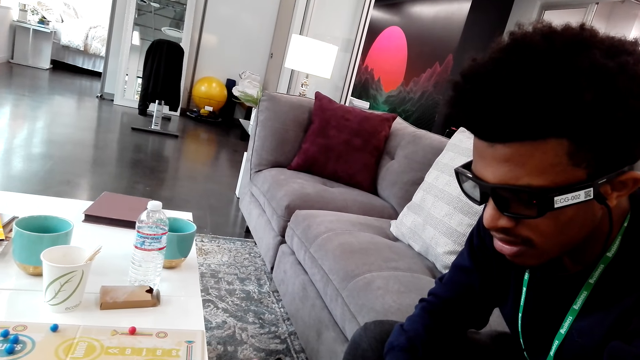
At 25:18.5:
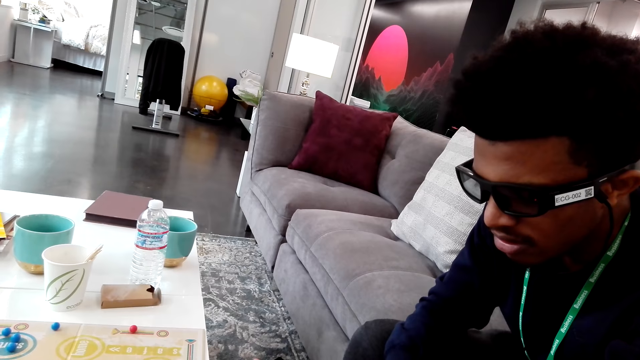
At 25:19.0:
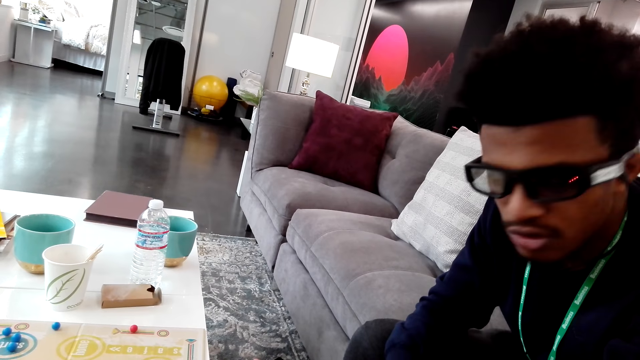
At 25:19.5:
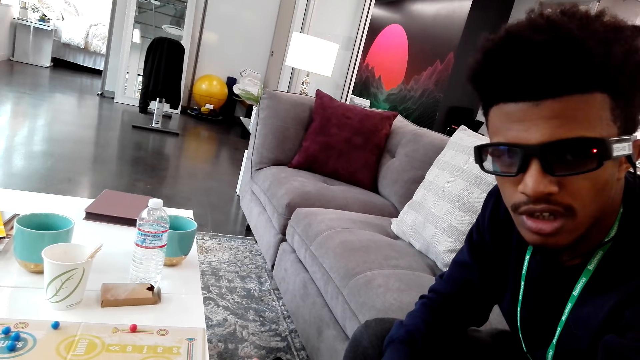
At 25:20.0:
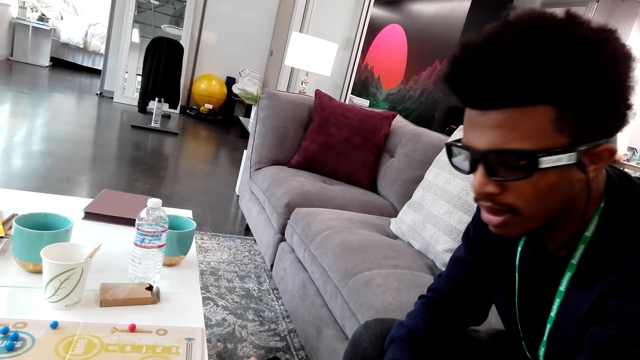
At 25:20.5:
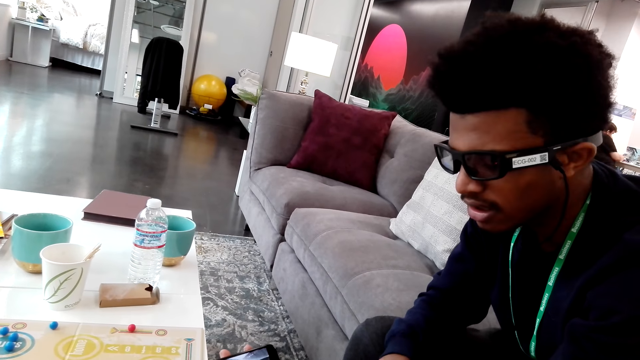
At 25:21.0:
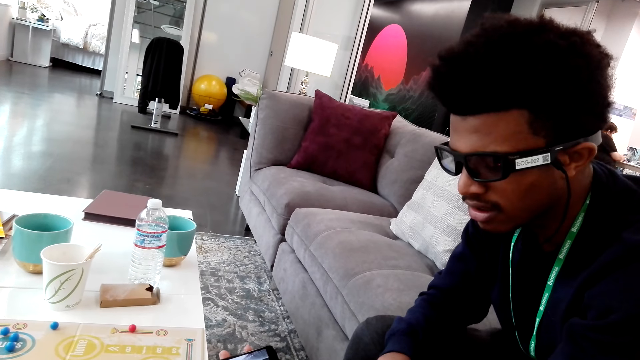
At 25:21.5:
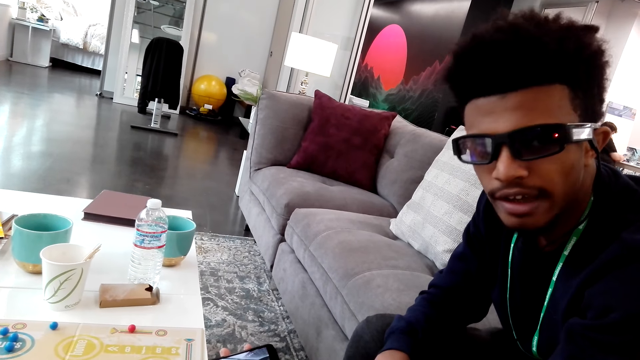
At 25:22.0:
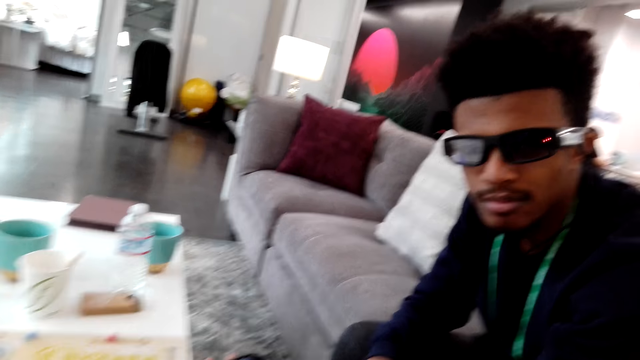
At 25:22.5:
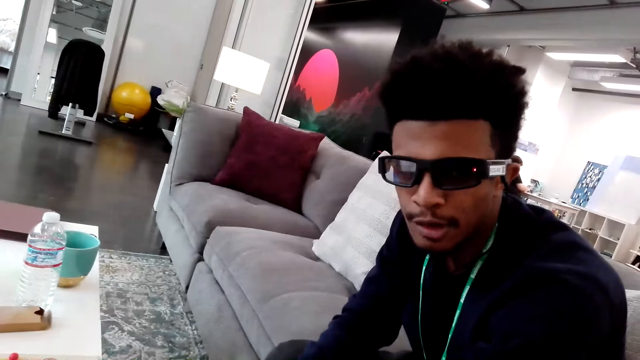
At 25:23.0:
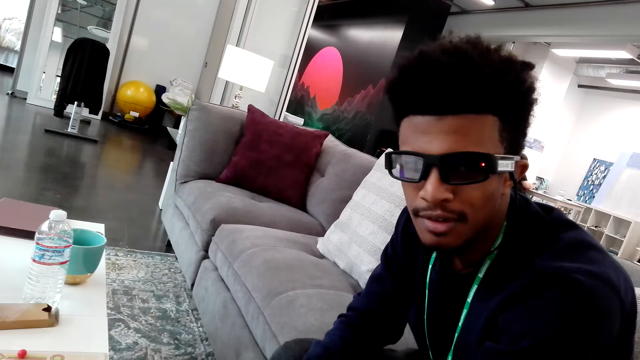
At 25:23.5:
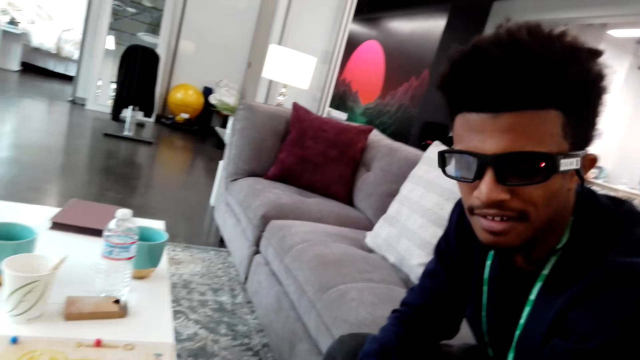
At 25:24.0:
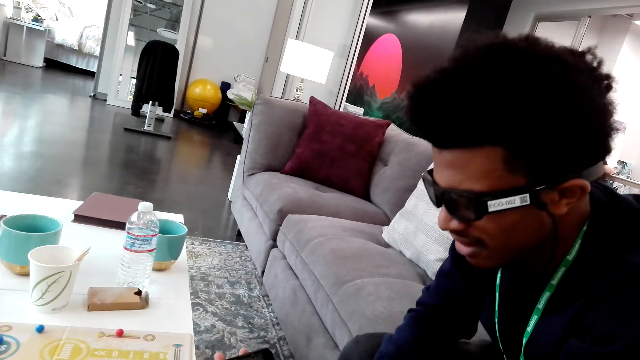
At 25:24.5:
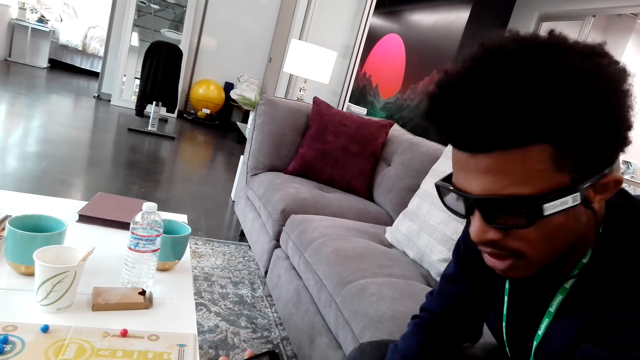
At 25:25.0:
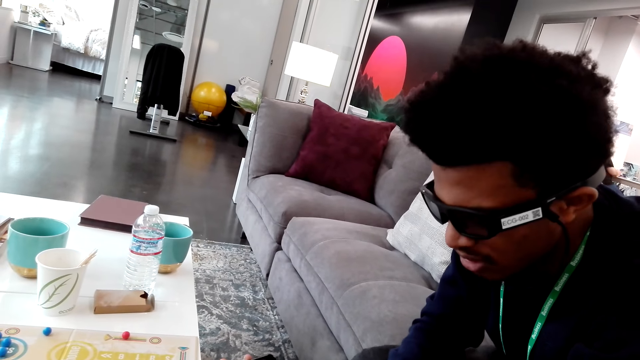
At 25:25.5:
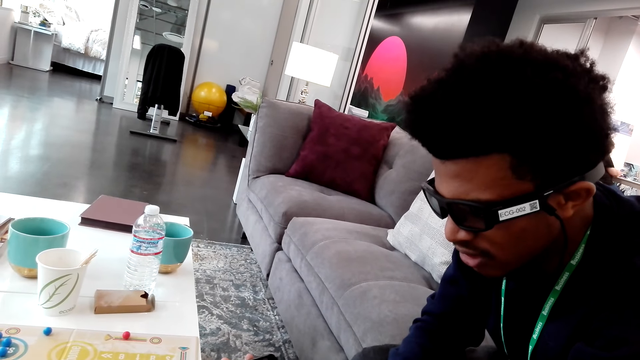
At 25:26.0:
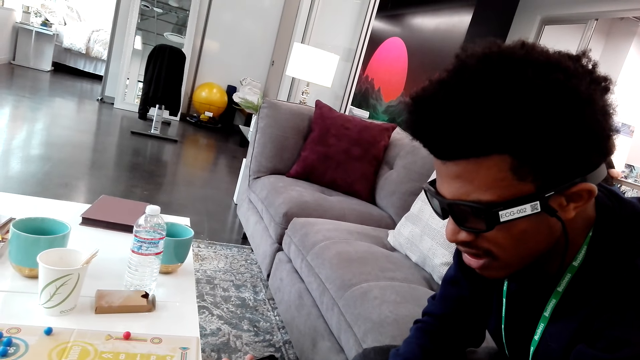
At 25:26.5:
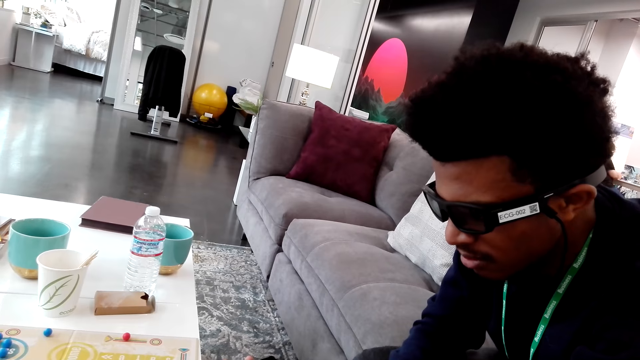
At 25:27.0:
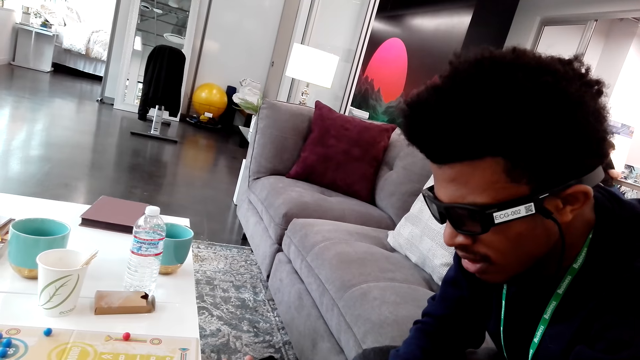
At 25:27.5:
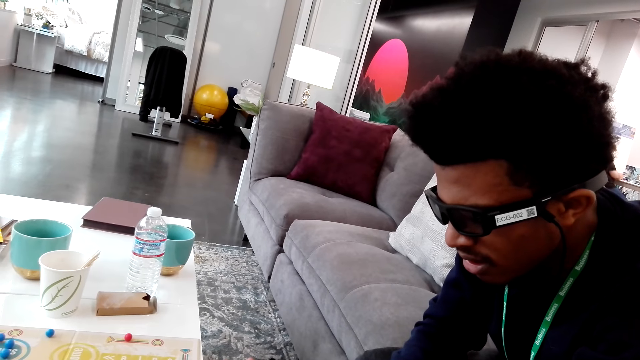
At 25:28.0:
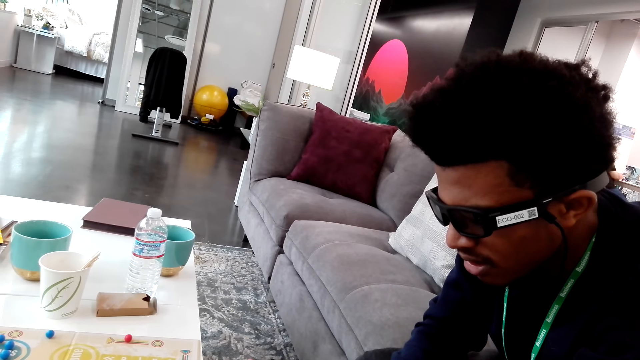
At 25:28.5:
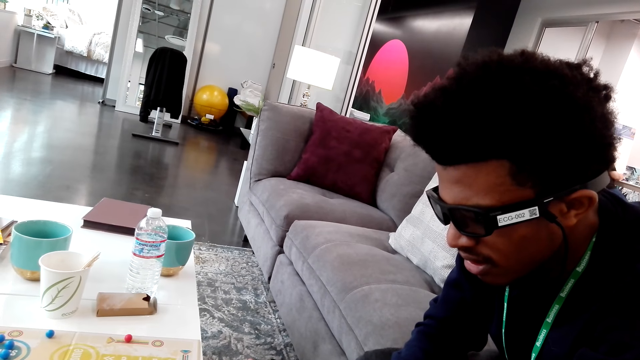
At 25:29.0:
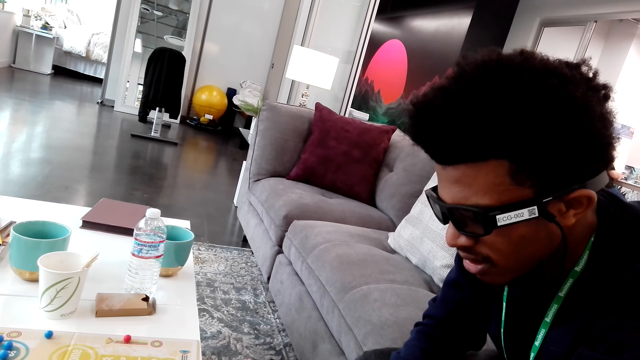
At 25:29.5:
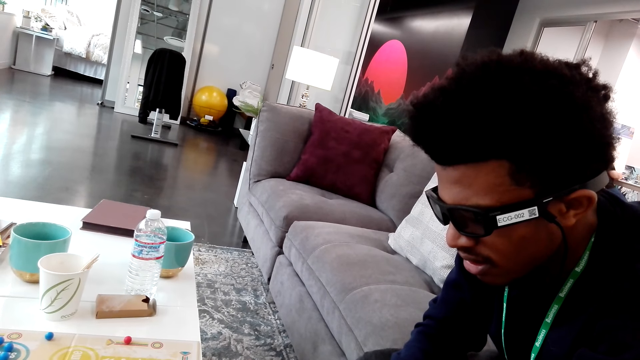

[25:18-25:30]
A man talks.

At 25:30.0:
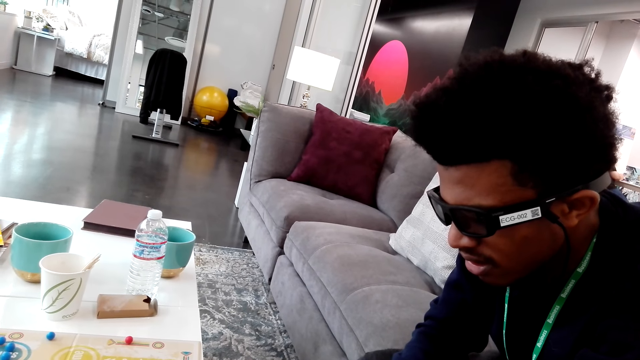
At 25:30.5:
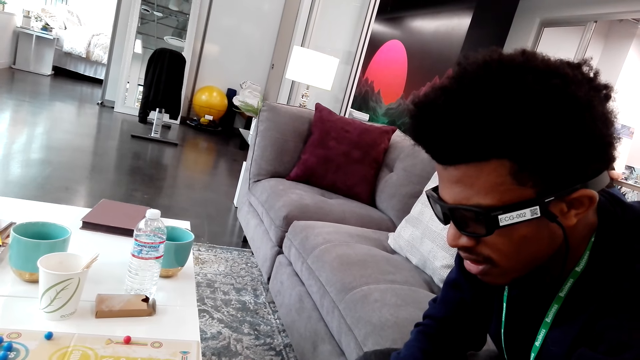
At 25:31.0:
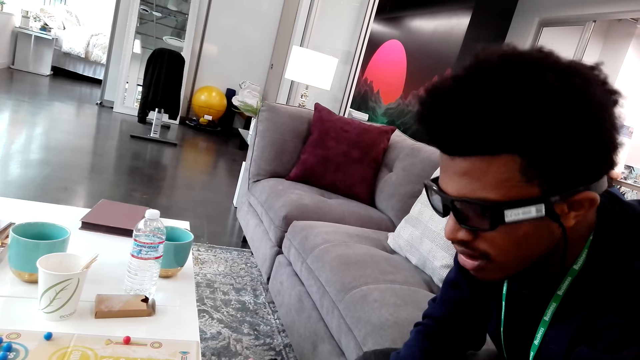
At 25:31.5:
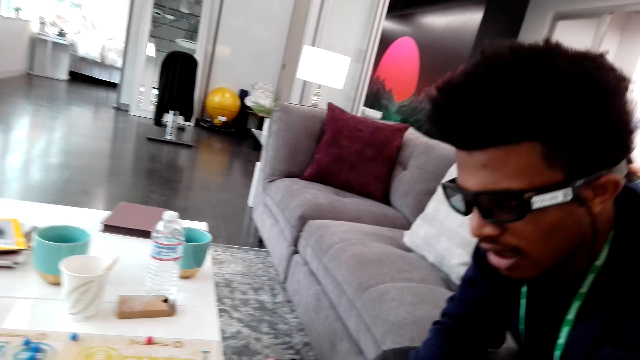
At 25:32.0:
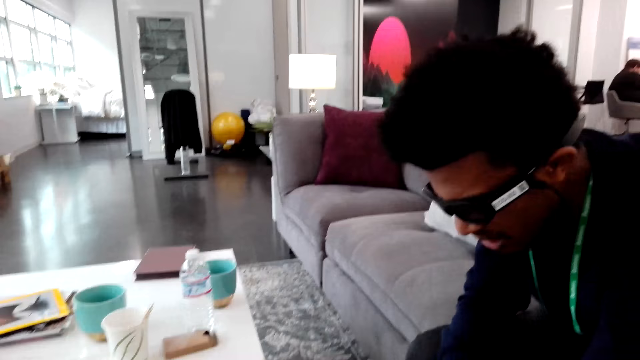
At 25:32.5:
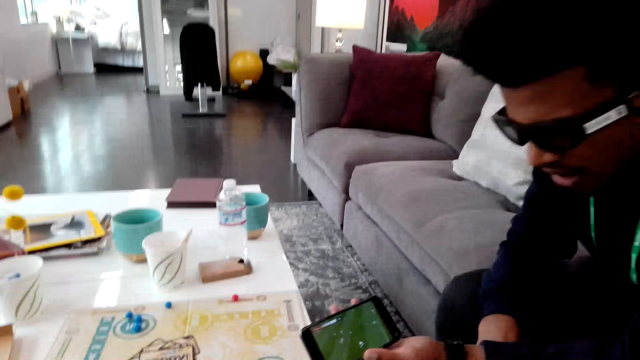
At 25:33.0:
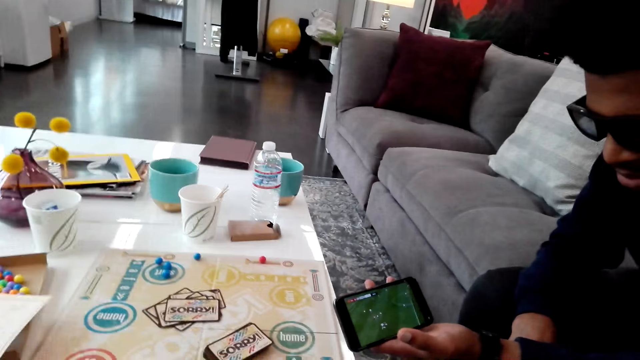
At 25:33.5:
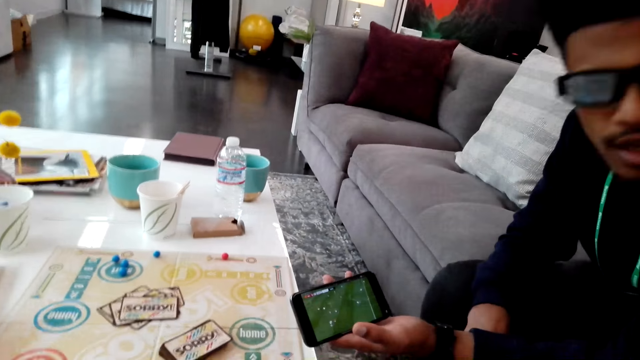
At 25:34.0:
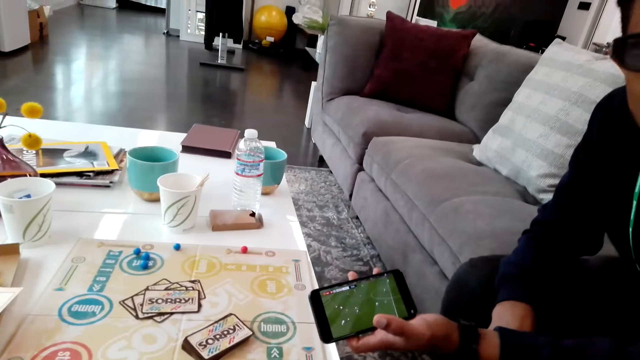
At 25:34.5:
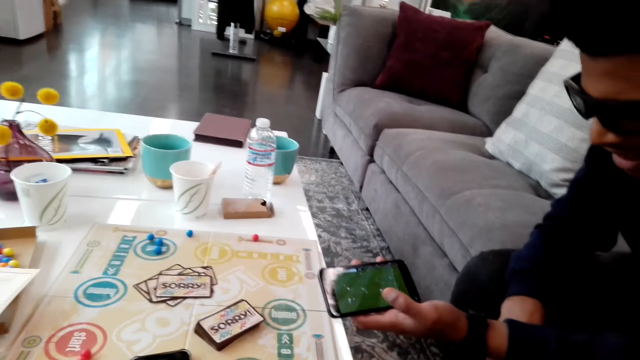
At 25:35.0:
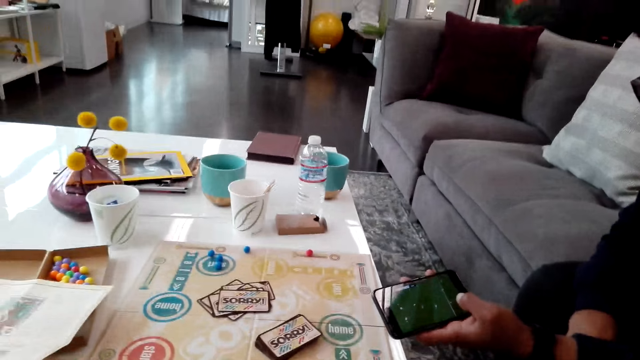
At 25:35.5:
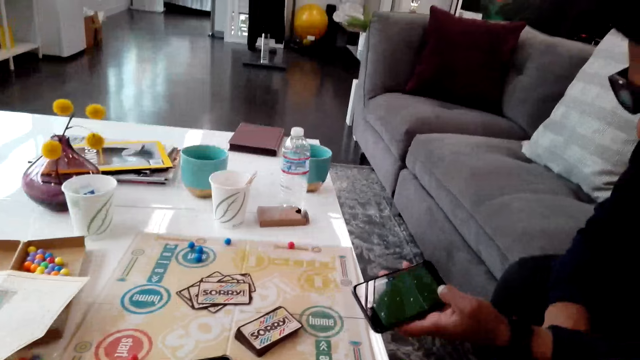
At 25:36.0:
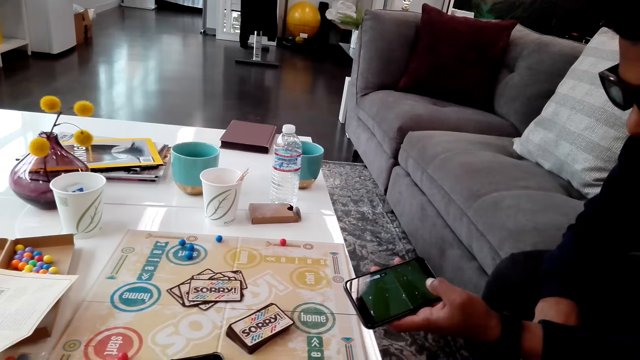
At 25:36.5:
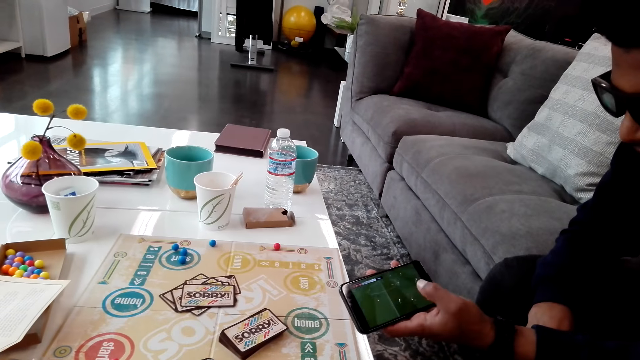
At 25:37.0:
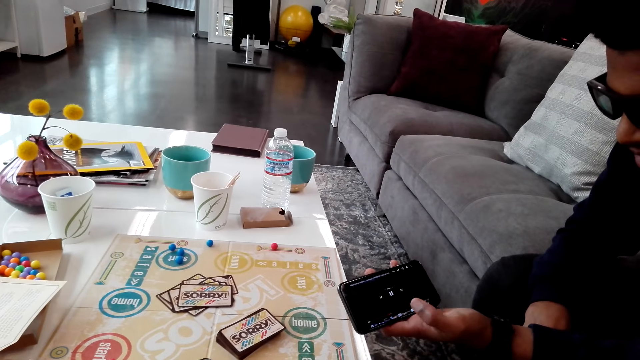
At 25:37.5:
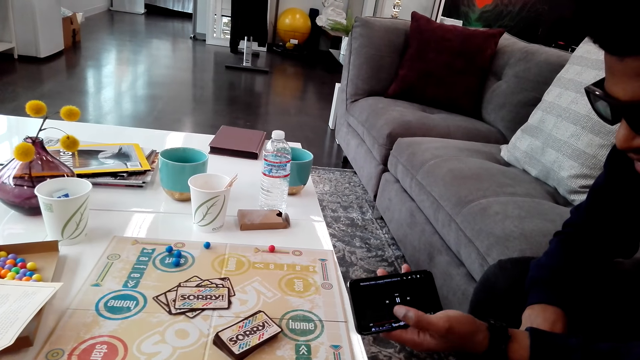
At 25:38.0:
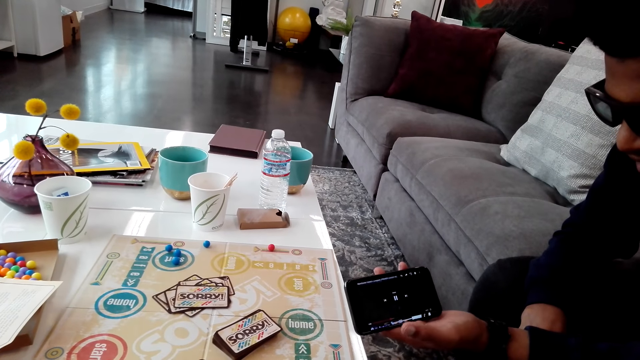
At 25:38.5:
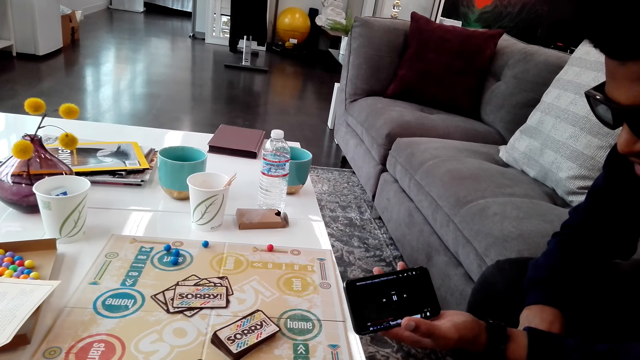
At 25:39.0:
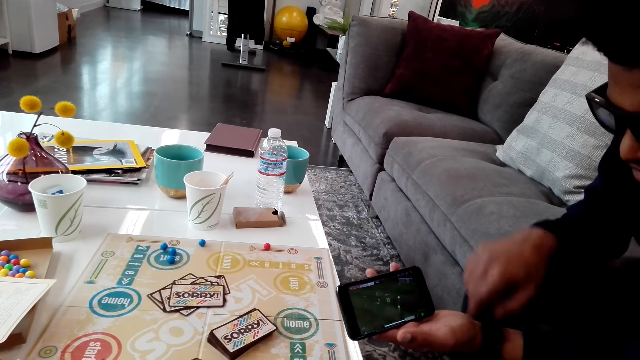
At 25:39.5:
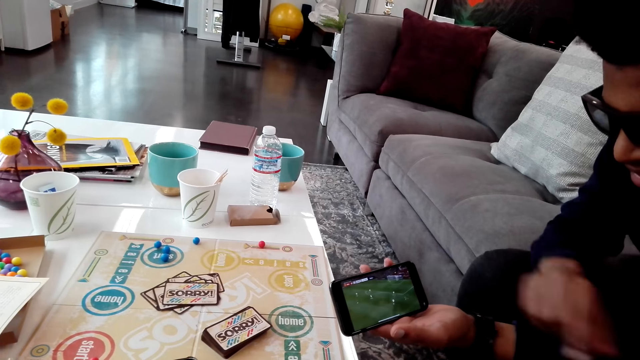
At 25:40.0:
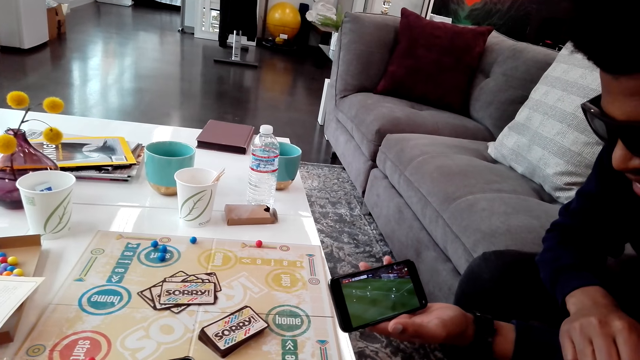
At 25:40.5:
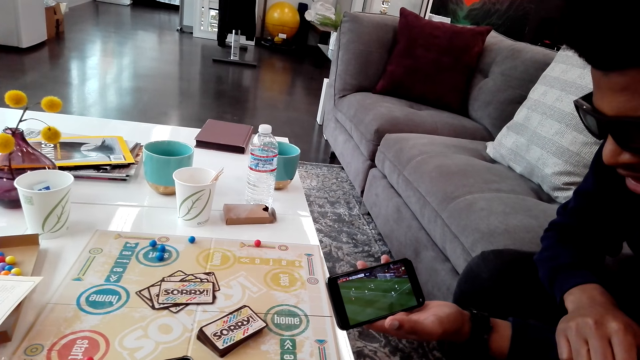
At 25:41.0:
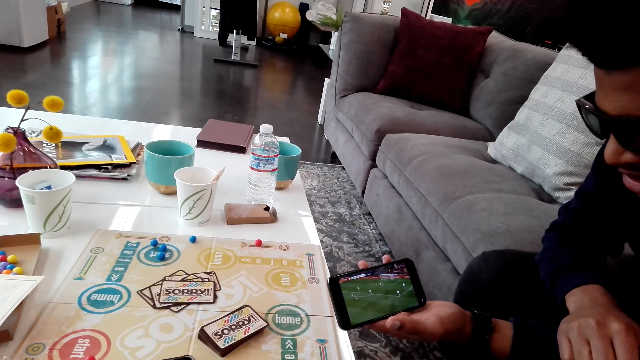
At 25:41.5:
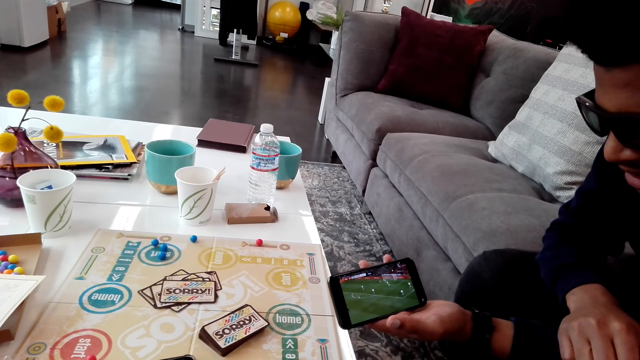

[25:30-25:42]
A man uses a phone. The man looks at the phone.
